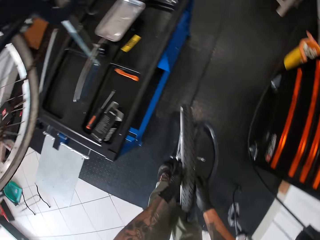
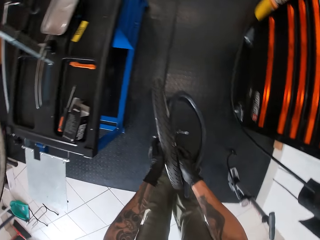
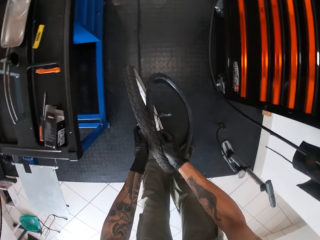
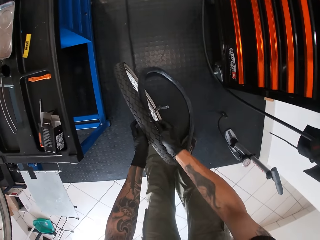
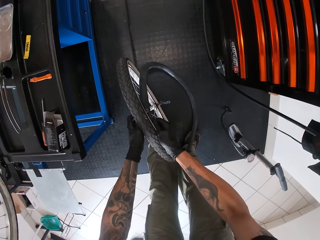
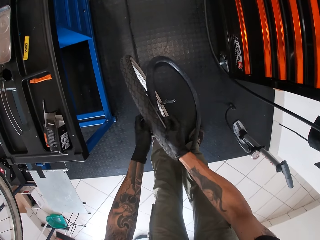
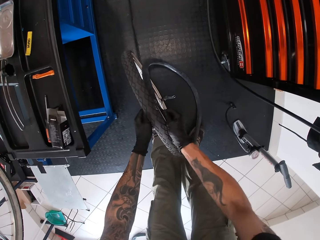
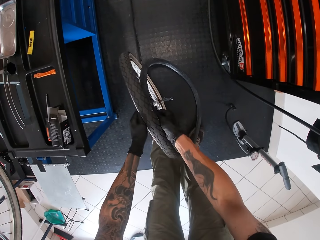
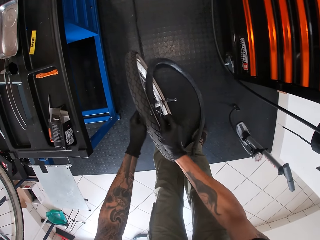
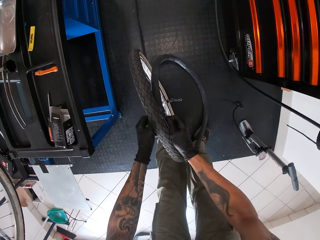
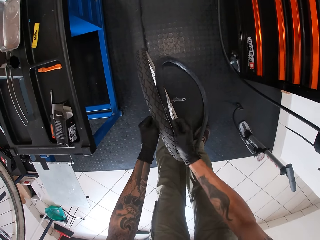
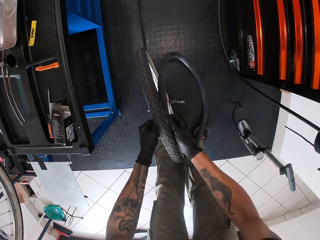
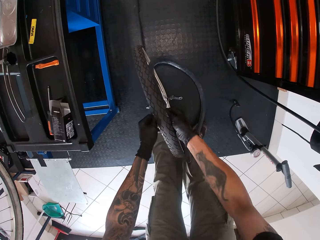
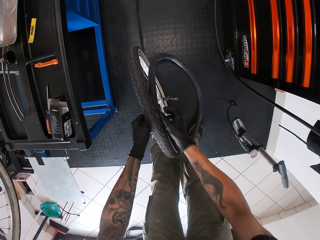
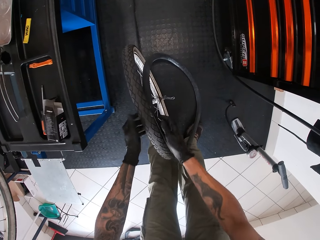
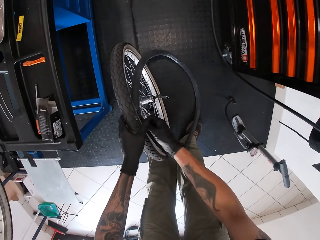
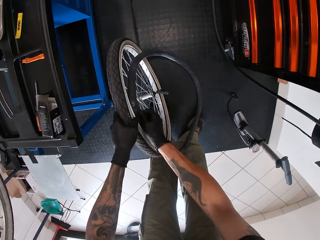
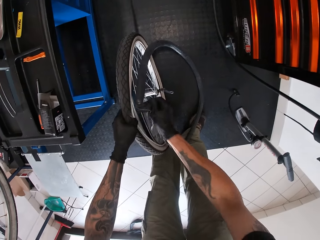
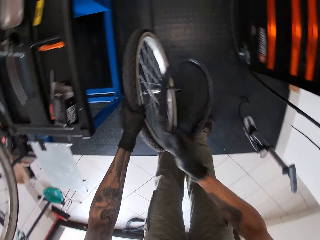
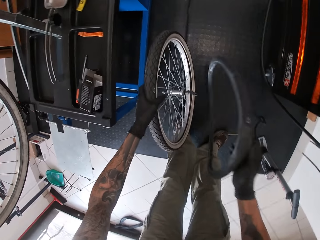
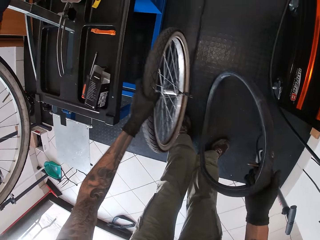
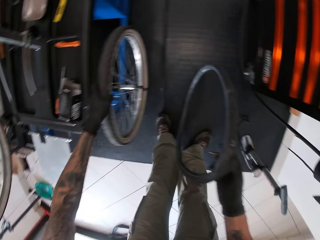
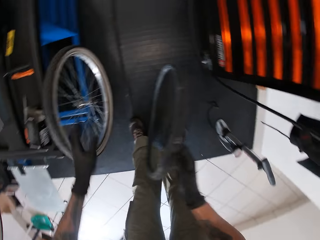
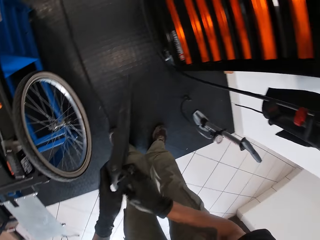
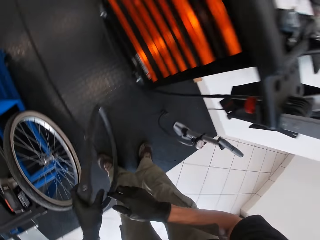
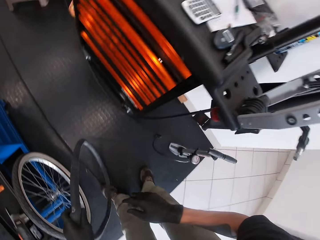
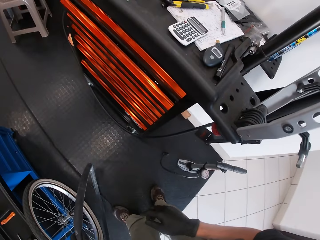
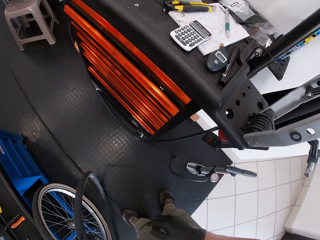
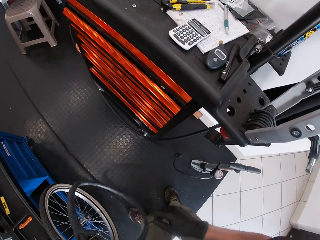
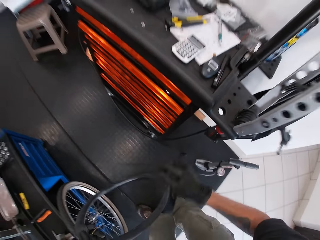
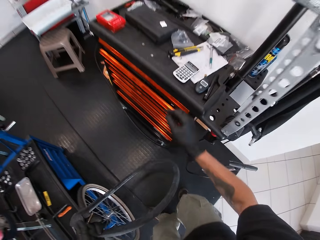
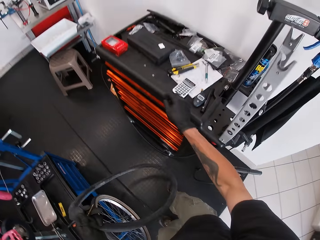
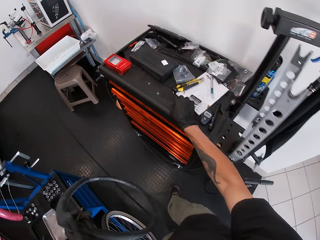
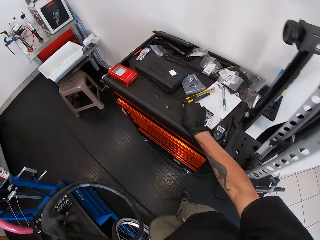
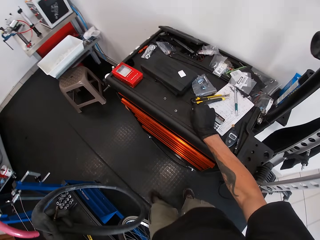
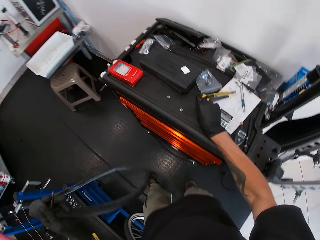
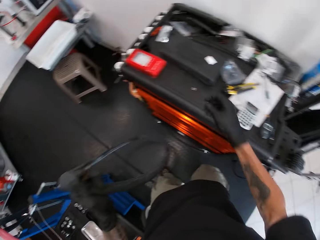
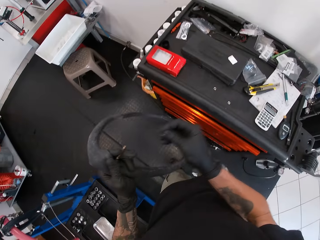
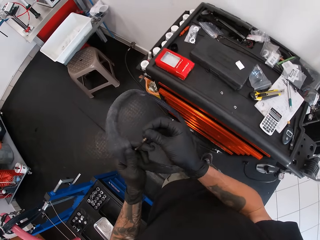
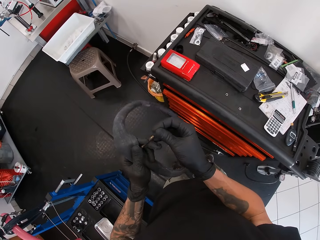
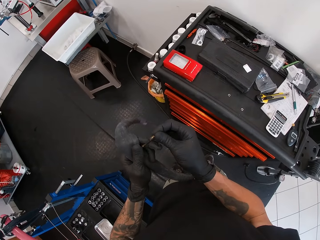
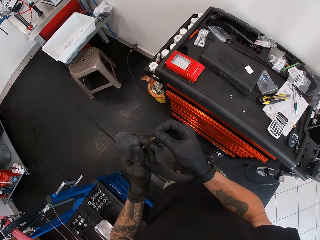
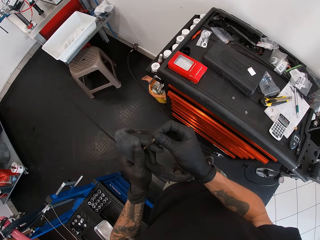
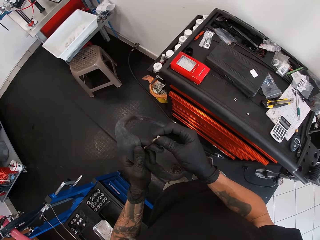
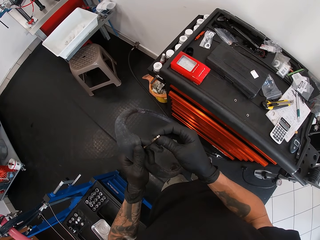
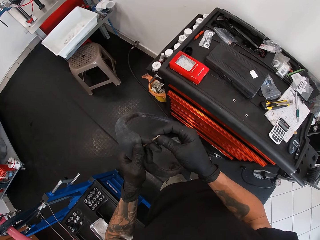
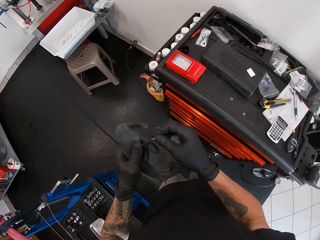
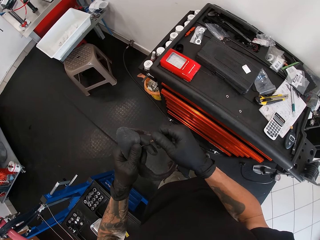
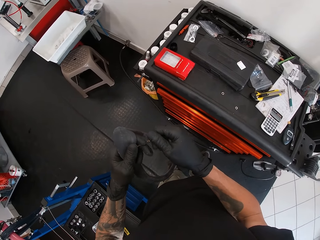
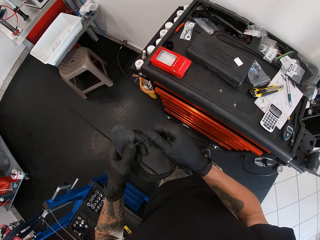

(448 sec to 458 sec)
The camera wearer fixes the tube in the tire. He removes the bicycle inner tube from the bicycle tyre with his right hand. He rests the bicycle tyre on the bicycle service ramp with his left hand. He holds the bicycle inner tube with his left hand. He picks the screw or nut of the bicycle inner tube valve from the drawer with his right hand. He closes the tube valve with the nut.

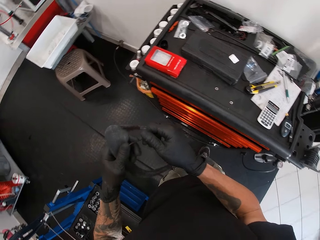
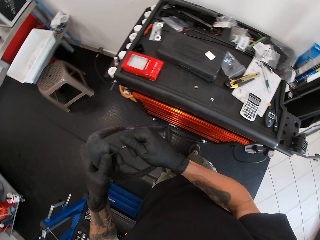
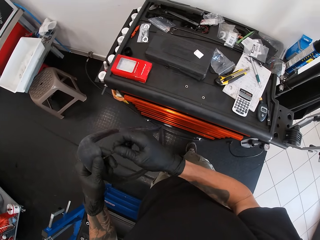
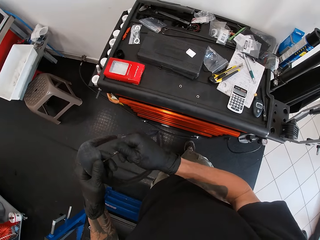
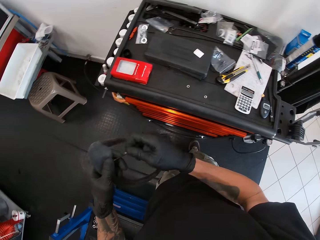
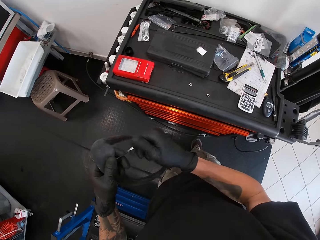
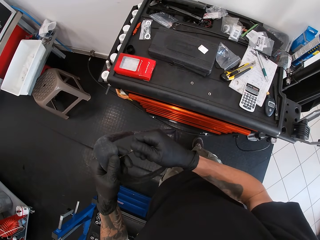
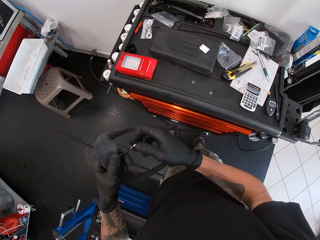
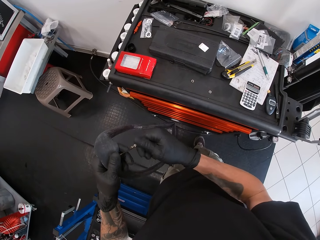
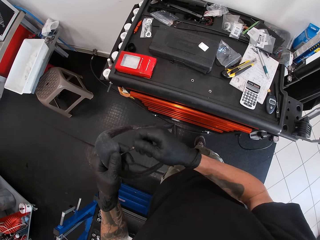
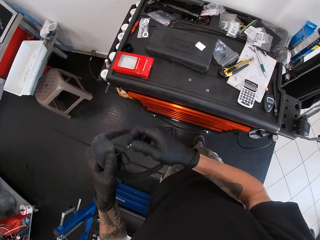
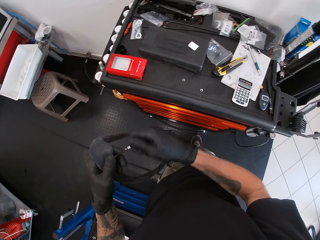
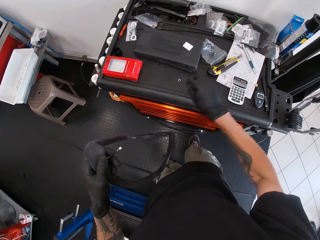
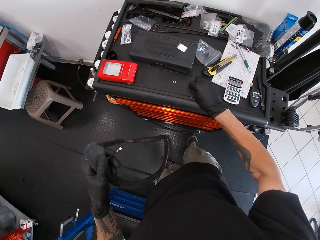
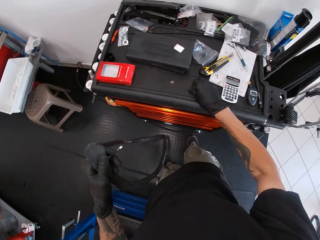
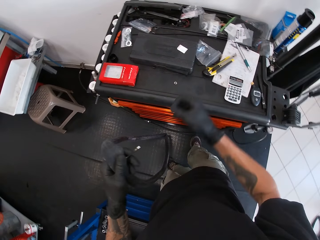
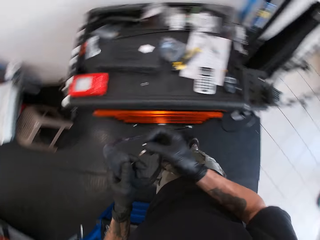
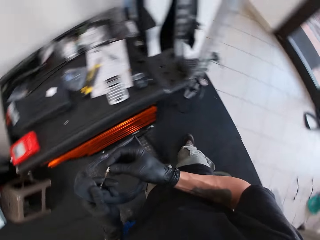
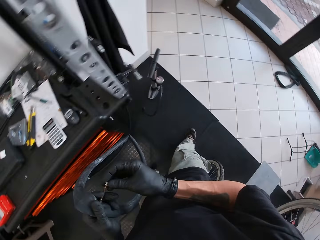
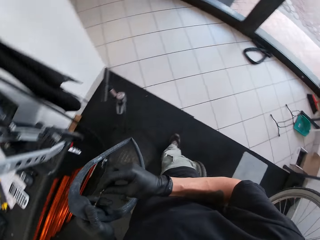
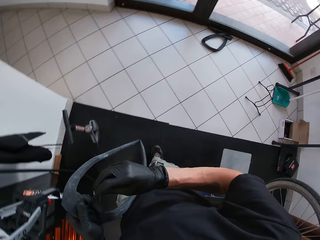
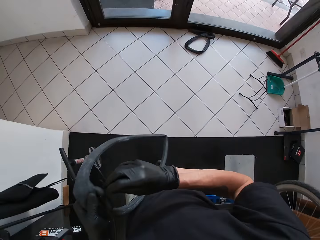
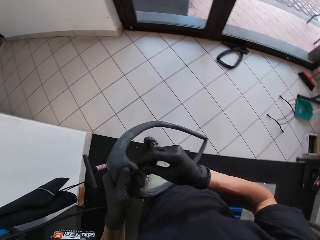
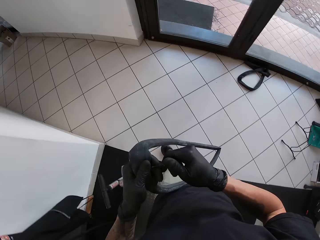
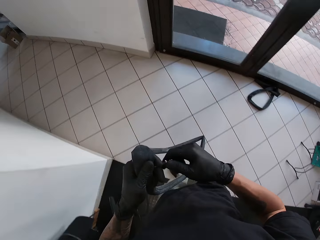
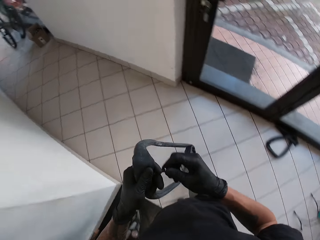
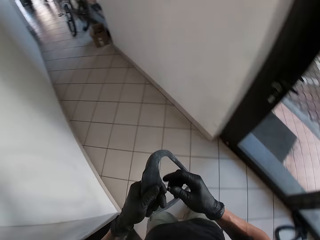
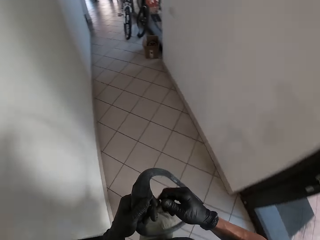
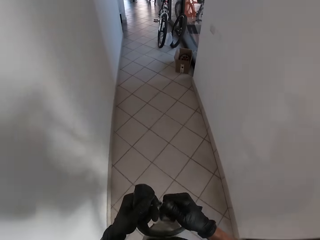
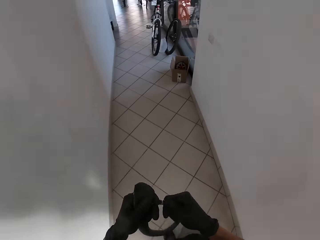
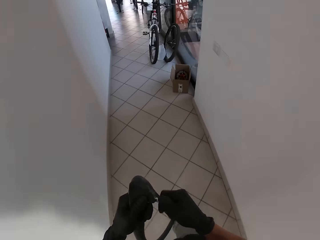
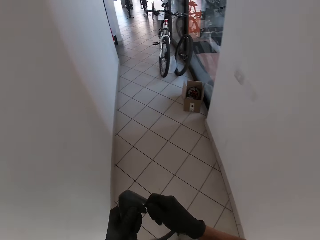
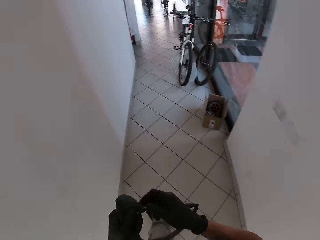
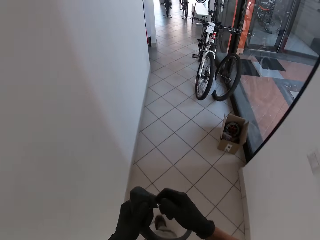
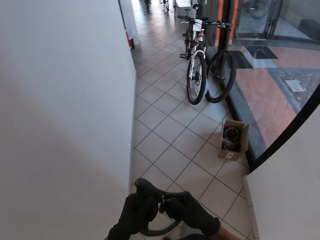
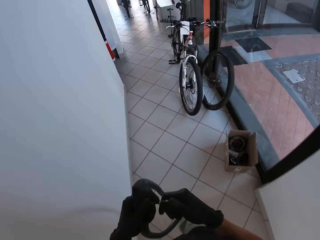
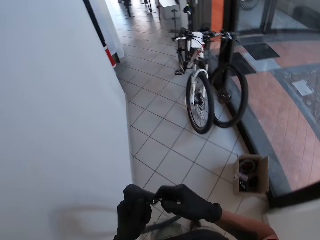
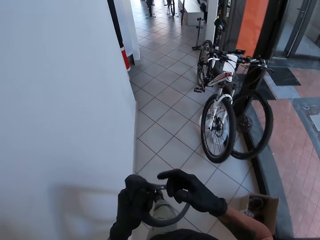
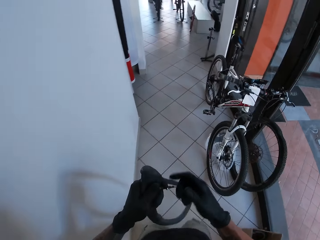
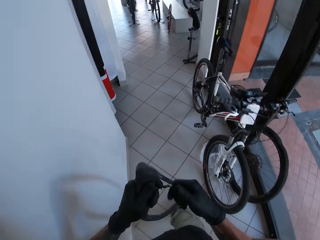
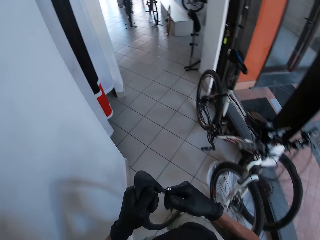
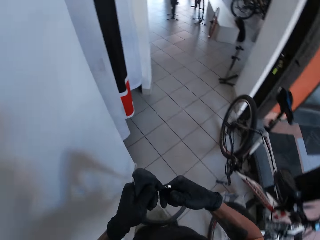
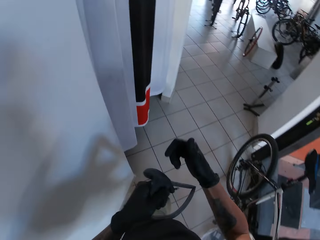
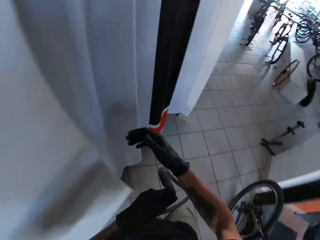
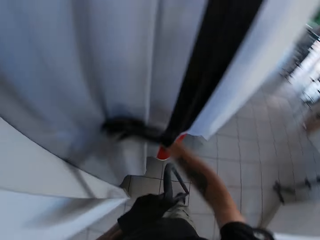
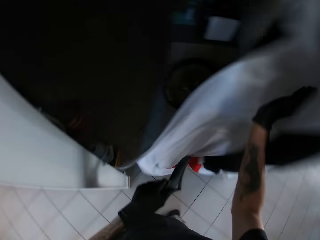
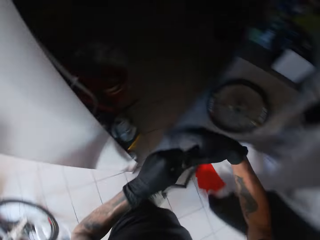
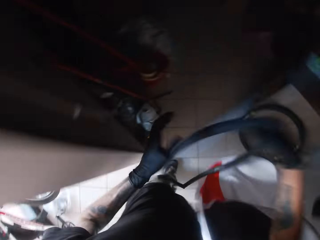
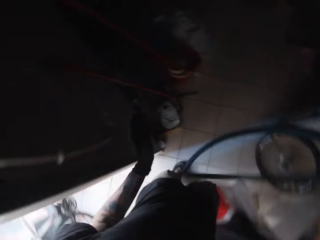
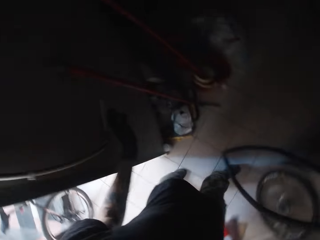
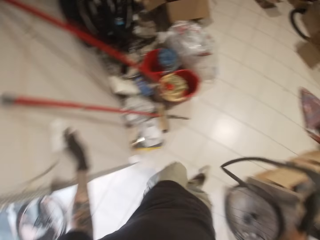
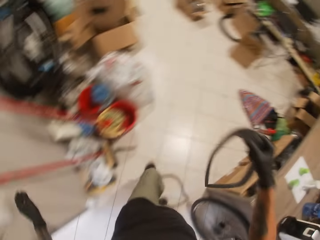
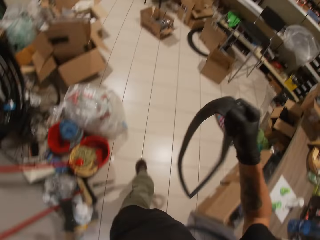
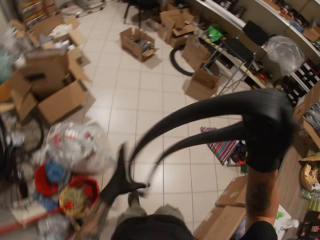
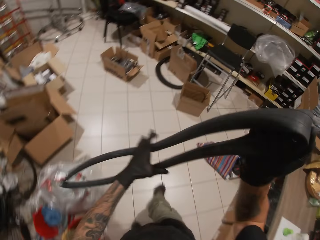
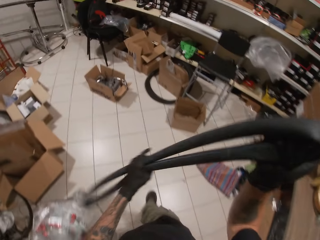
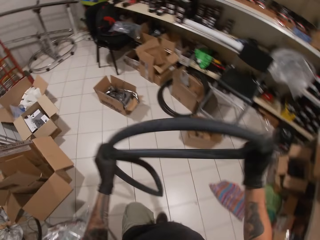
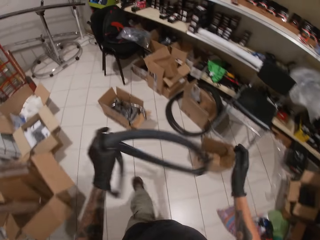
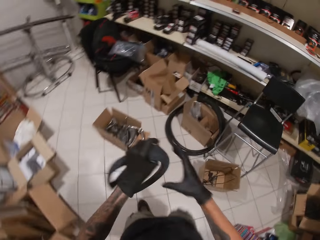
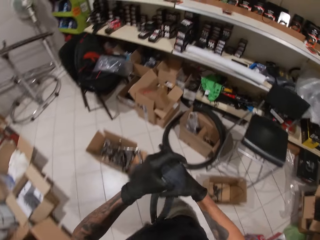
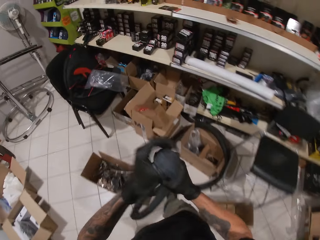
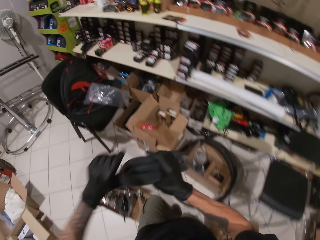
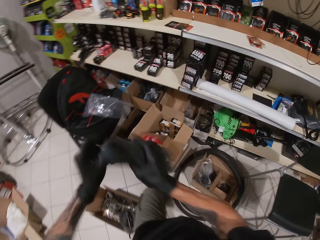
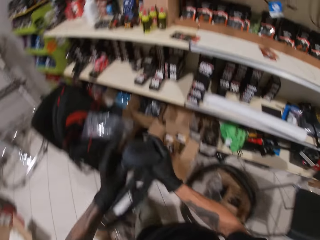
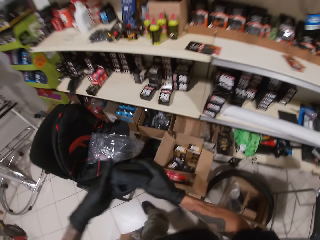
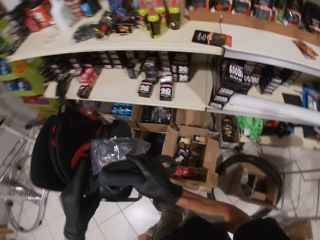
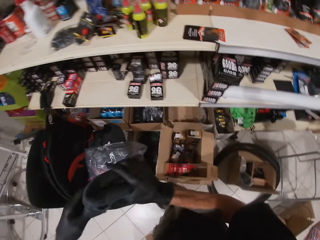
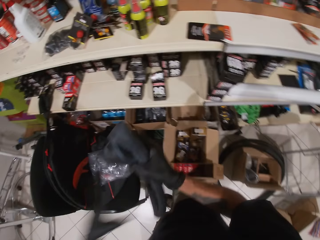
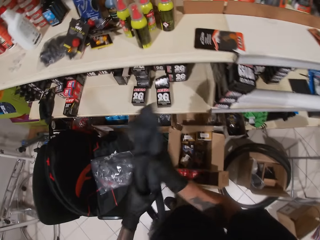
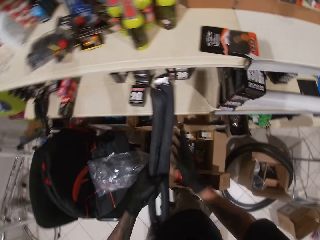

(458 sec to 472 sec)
The camera wearer screws the bicycle inner tube valve with his right hand. He picks the screw of the bicycle inner tube valve from the drawer with his right hand. He screws the bicycle inner tube valve with his right hand. He walks around. He moves the curtain with his right hand. He holds the bicycle inner tube with his right hand. He gets in the room. He turns on the light with his left hand. He folds the bicycle inner tube with both hands.
